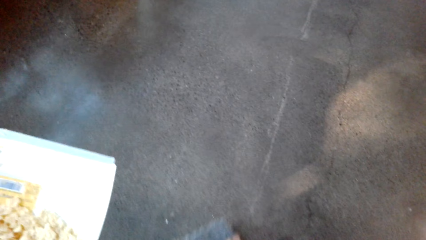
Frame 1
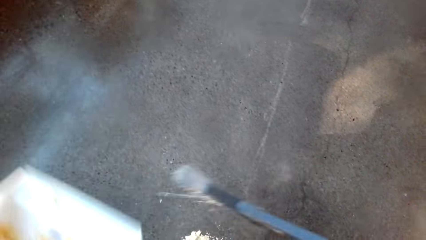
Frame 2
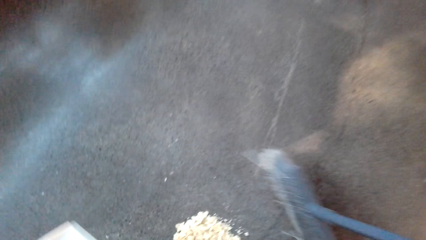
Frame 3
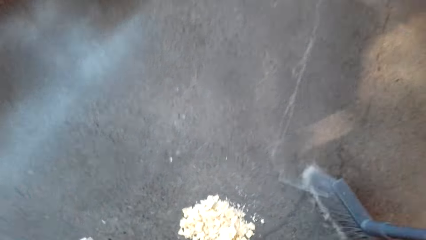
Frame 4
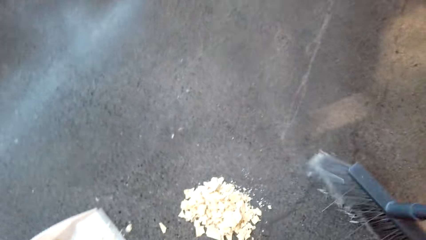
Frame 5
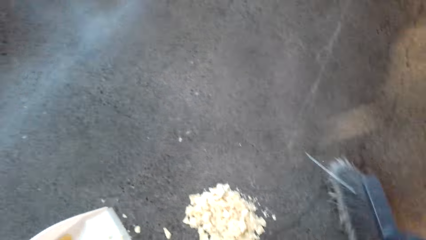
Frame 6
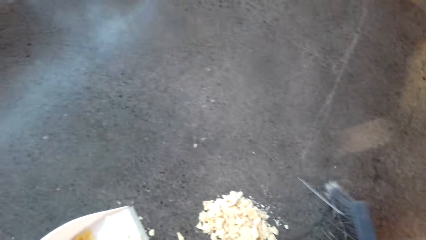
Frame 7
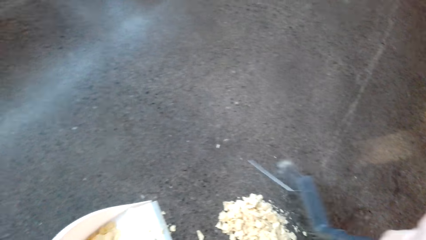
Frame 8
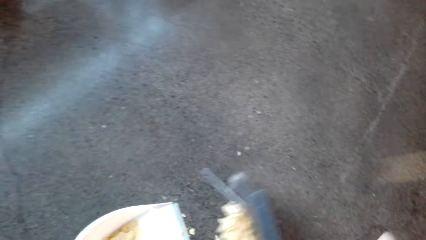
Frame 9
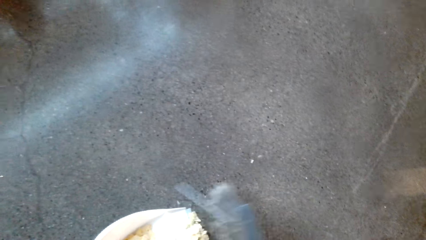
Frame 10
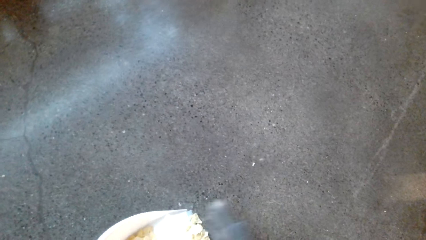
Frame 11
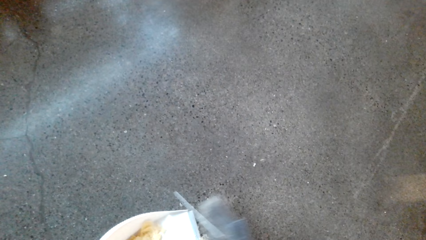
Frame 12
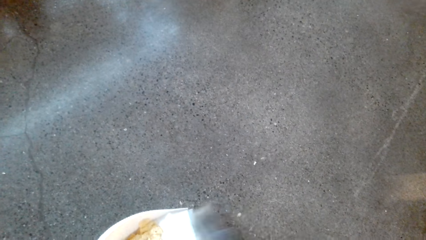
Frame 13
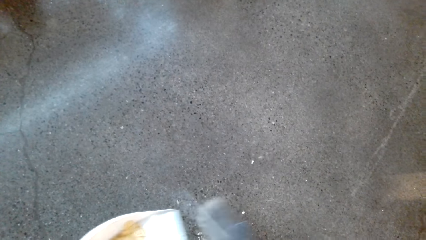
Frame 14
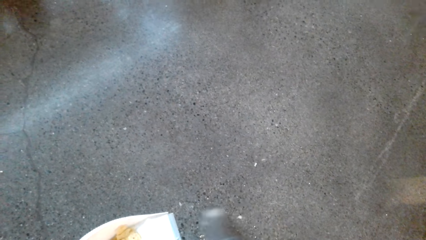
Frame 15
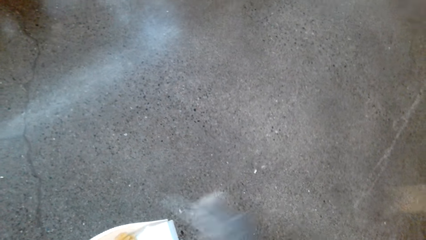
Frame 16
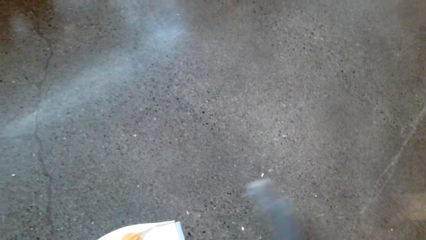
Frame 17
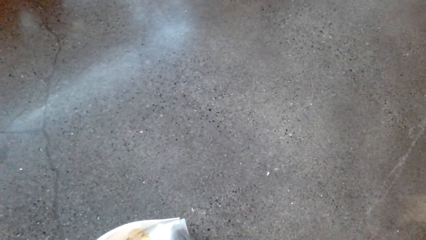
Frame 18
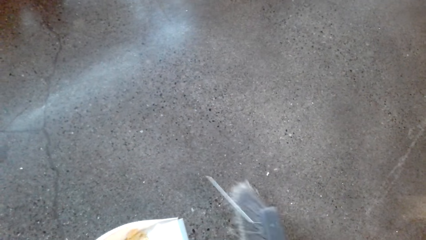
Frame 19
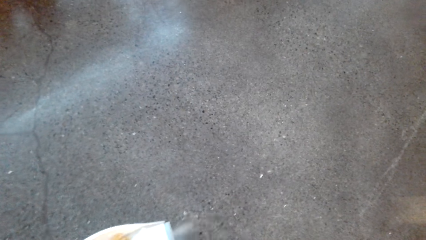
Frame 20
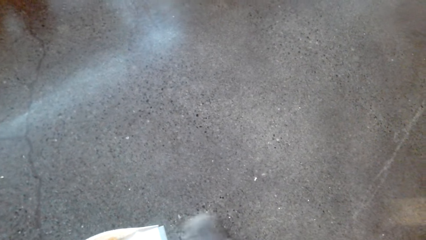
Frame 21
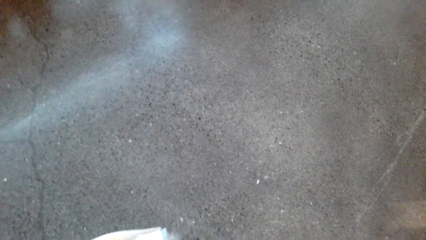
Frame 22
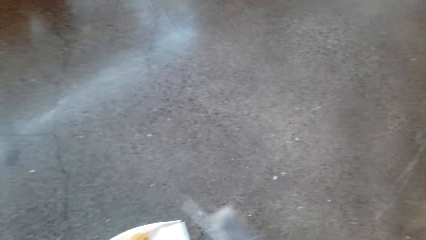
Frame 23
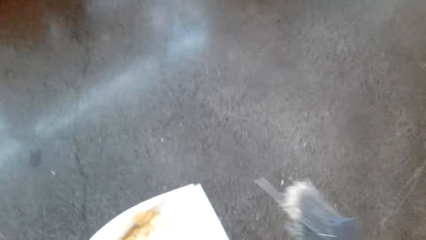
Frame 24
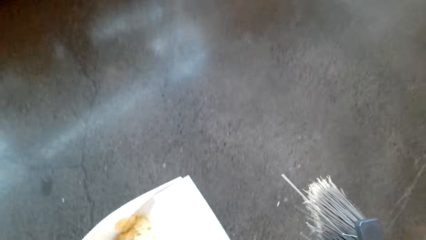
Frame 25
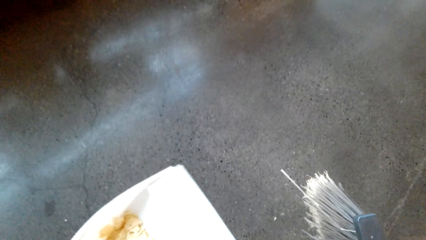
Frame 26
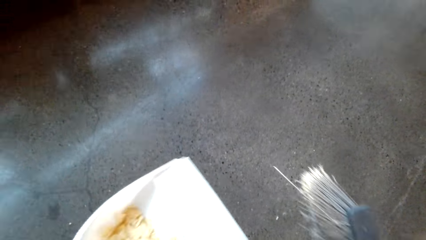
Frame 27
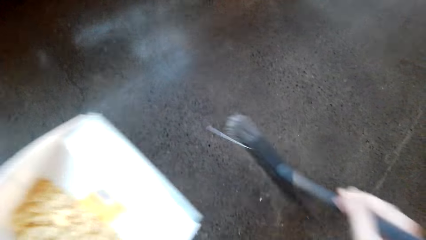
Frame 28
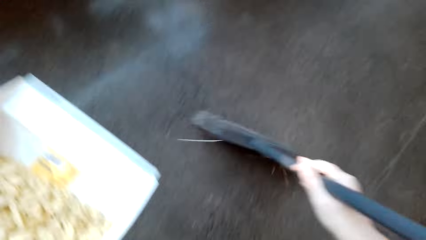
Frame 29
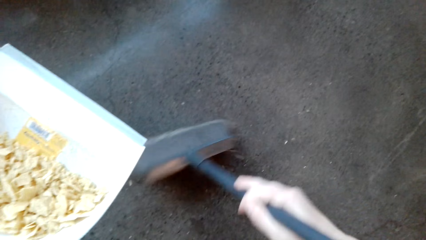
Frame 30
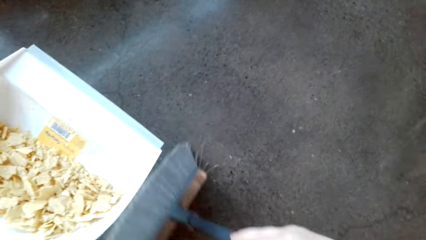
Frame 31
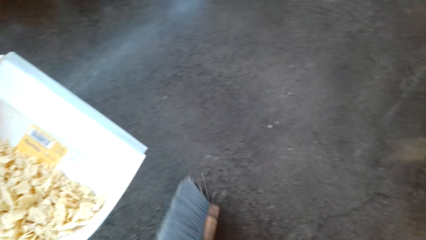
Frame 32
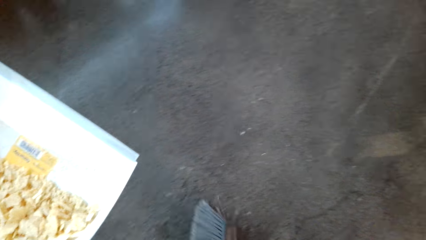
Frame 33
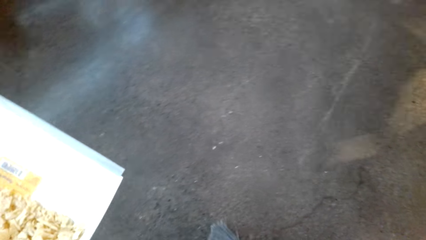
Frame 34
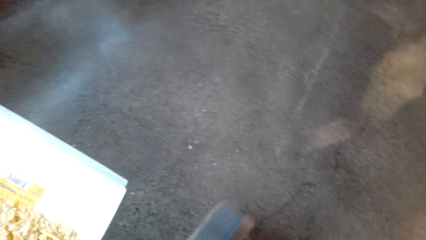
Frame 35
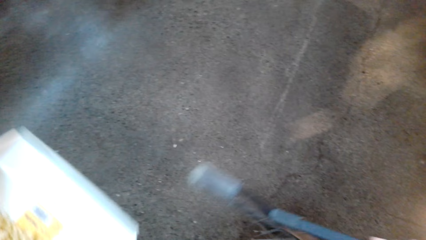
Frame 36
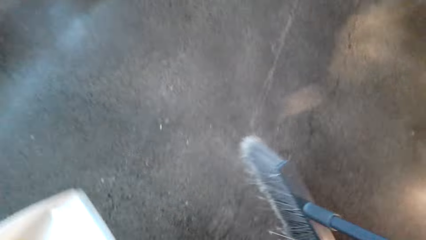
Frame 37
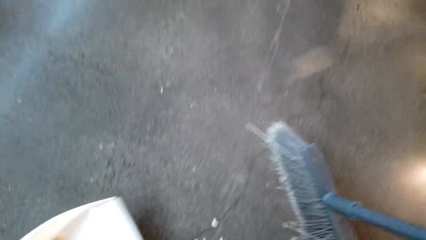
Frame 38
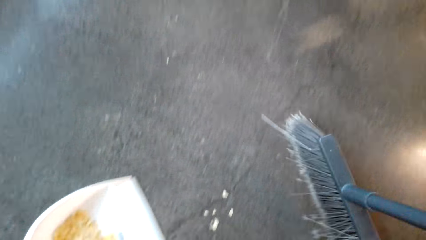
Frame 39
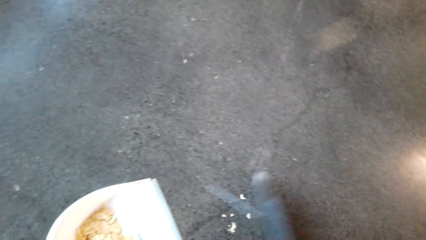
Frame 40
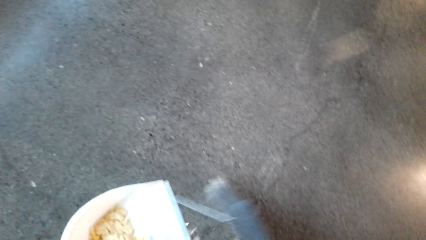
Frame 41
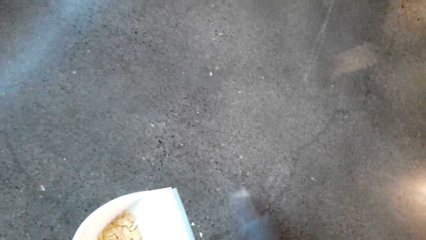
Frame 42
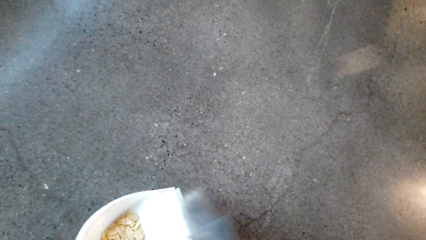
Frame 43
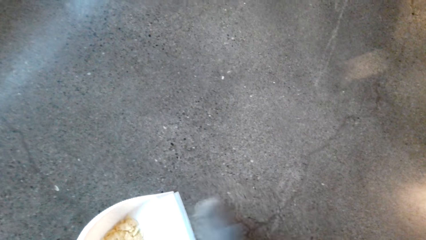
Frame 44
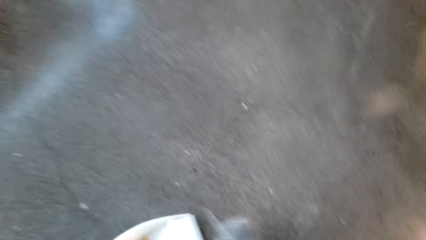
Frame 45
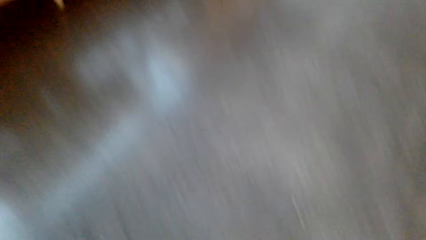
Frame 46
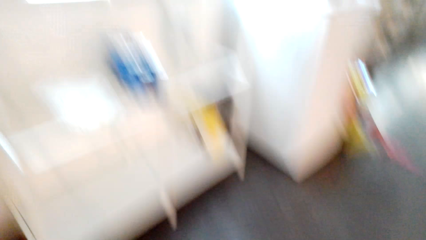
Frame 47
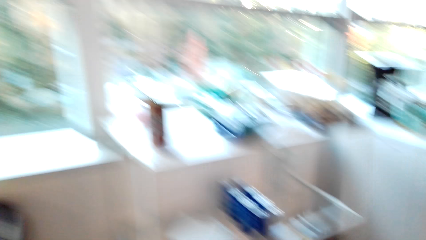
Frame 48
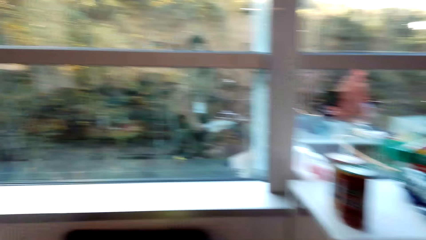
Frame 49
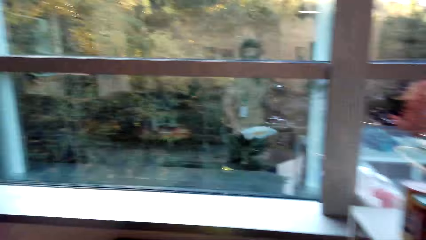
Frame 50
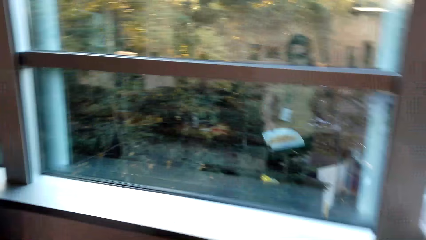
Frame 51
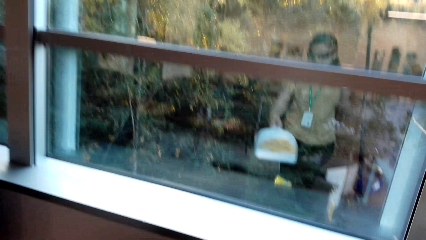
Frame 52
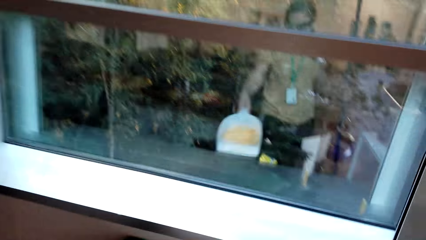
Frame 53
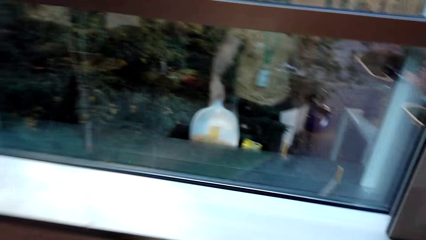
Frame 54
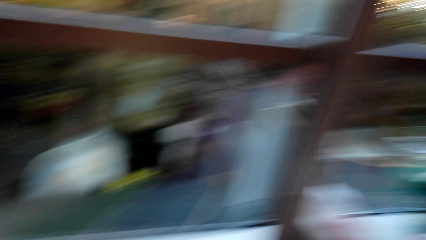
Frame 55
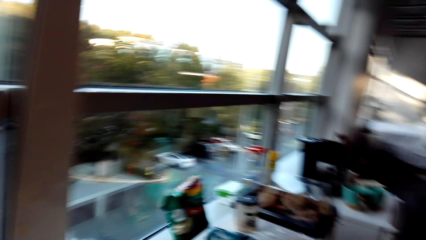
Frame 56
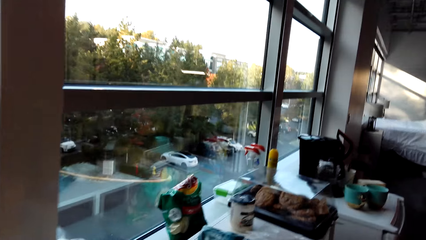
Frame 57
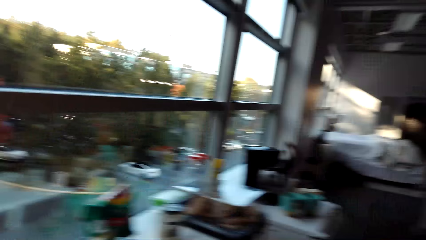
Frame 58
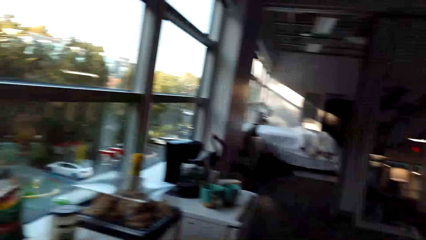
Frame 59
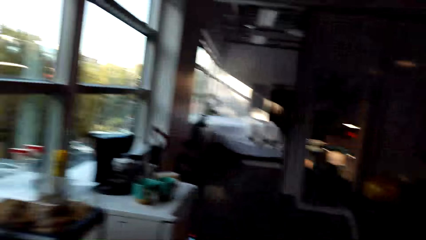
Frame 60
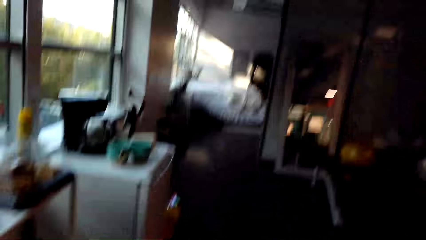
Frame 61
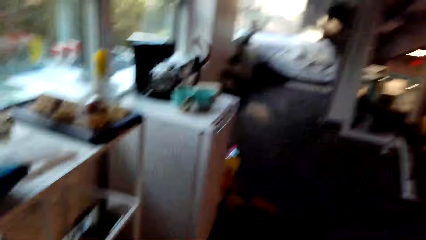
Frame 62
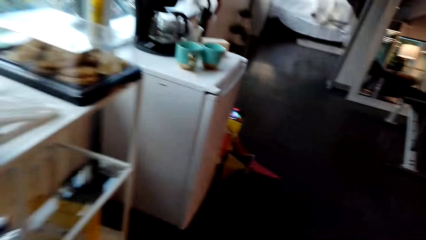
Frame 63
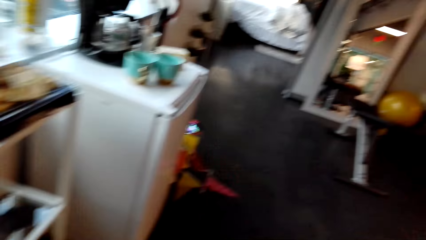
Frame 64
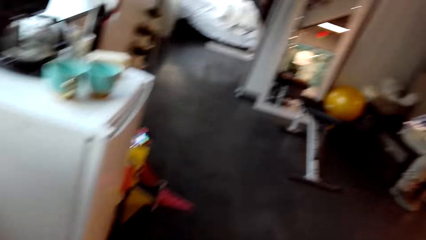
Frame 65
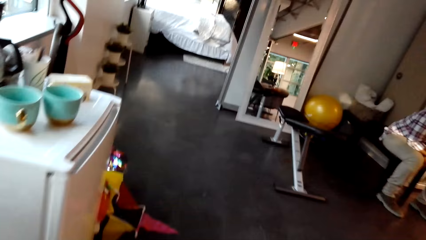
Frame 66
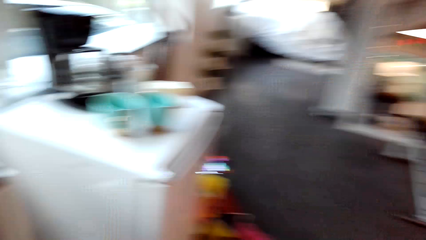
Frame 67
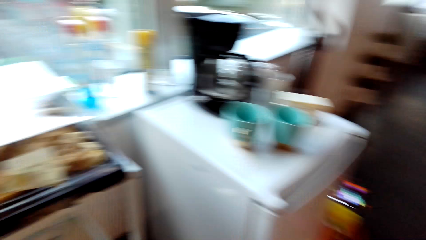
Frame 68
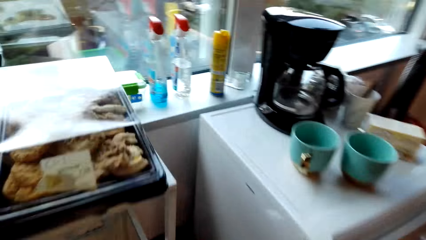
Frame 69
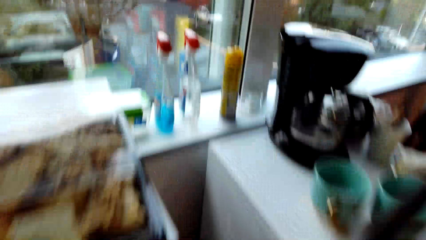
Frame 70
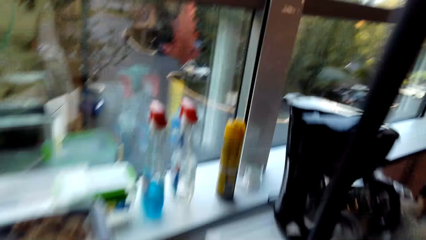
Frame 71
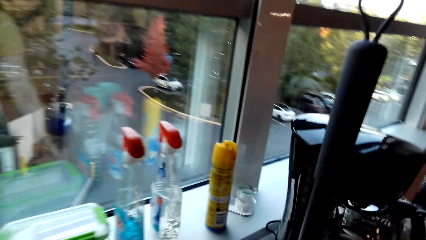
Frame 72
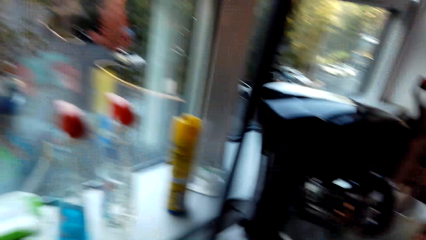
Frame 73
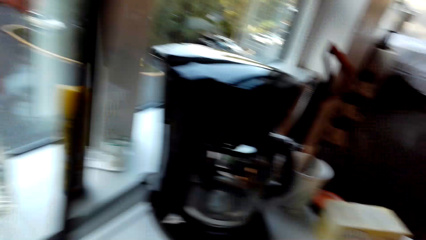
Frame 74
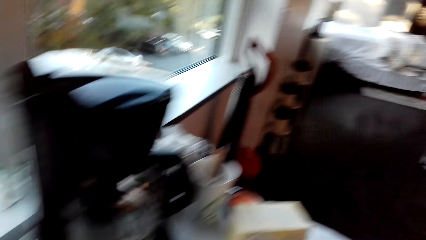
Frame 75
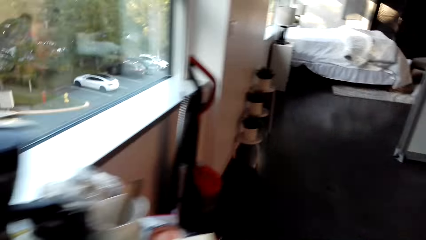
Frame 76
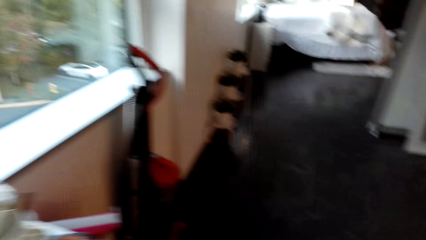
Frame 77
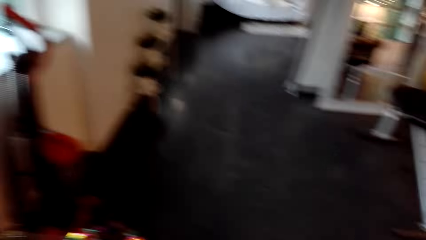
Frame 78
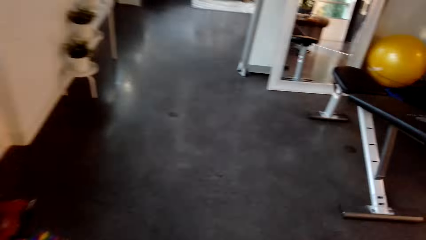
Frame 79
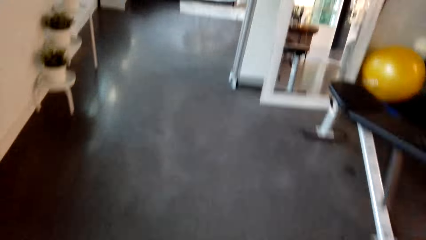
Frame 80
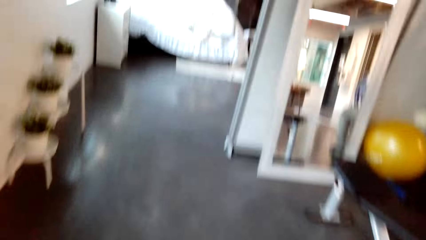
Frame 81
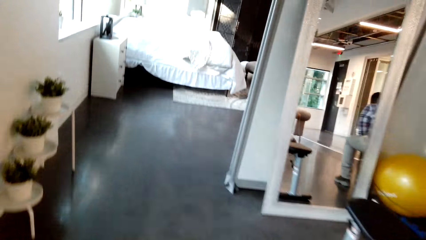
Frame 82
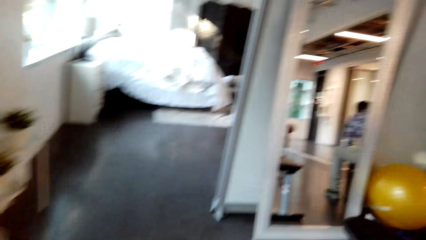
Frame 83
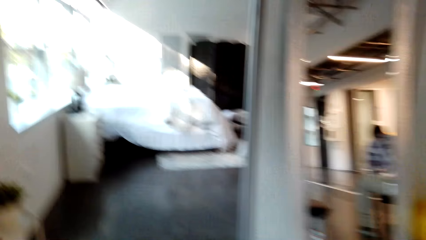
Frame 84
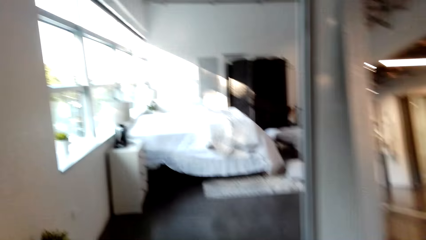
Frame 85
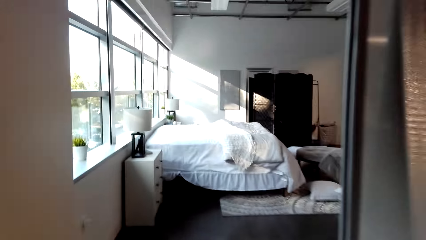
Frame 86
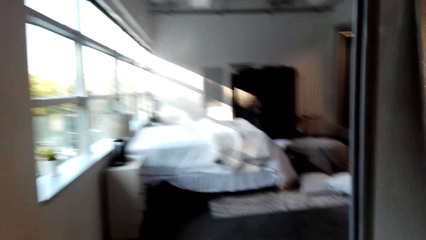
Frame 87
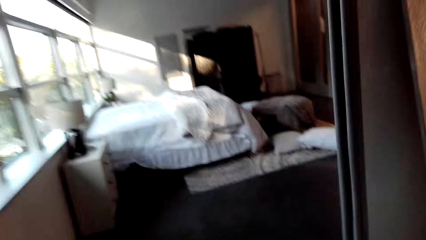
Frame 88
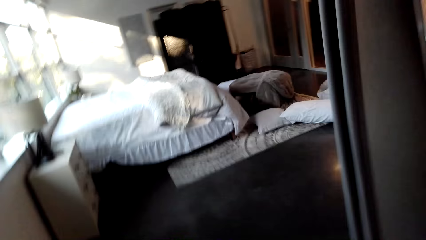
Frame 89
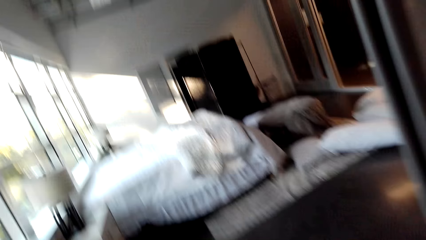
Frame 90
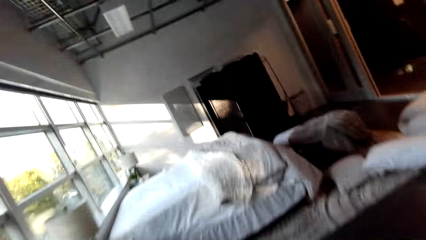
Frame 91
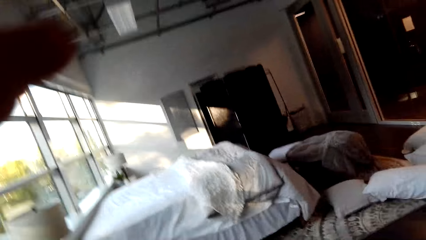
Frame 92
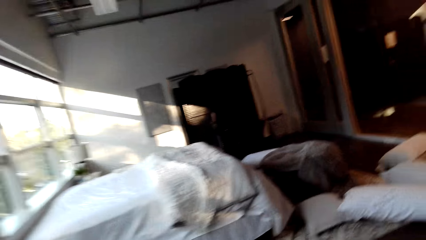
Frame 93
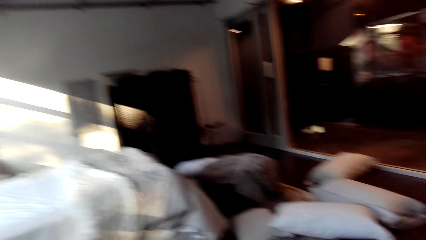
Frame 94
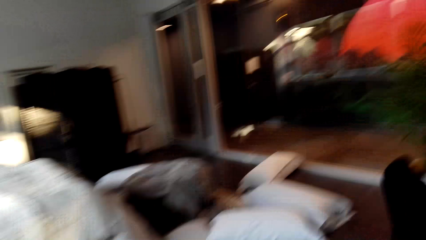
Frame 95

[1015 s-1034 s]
The camera wearer sweeps dirt to the dustpan. They sweep the floor. They sweep dirt to the dustpan. They pour the dirt inside a dustbin. They look around the house. They return the broom to the corner. They move around the house.
